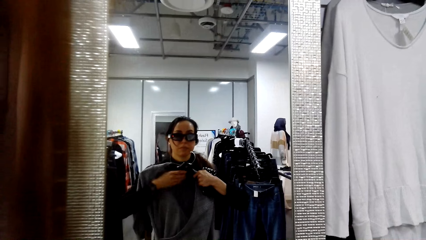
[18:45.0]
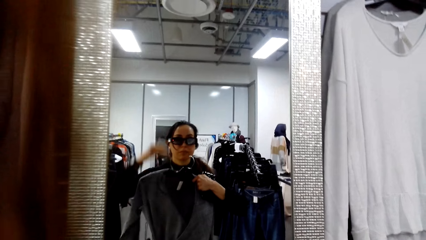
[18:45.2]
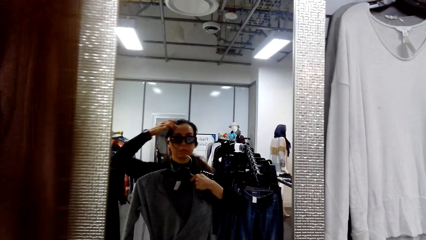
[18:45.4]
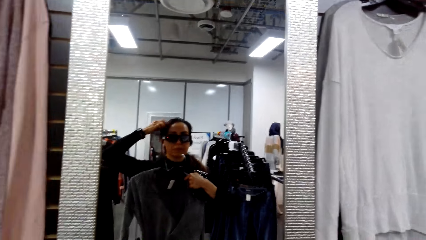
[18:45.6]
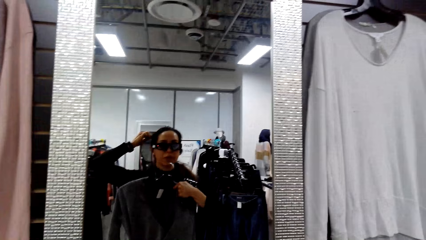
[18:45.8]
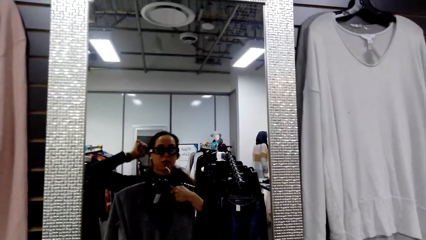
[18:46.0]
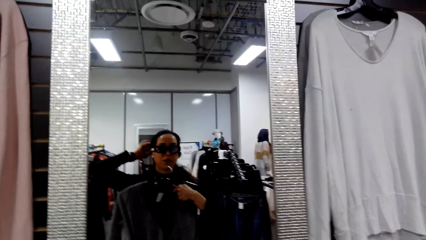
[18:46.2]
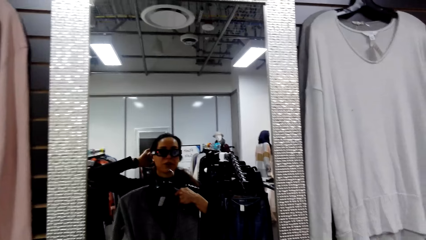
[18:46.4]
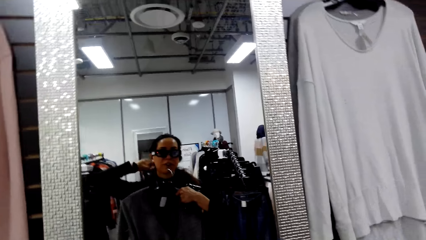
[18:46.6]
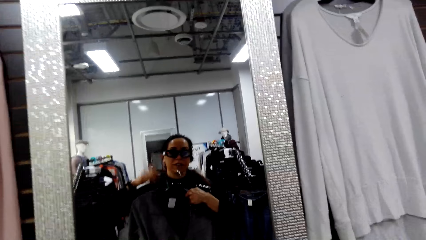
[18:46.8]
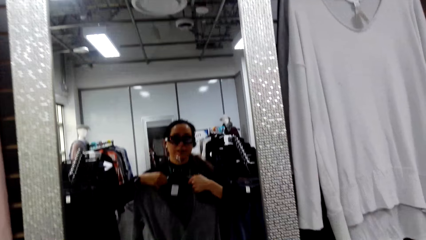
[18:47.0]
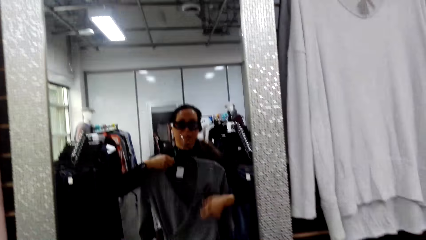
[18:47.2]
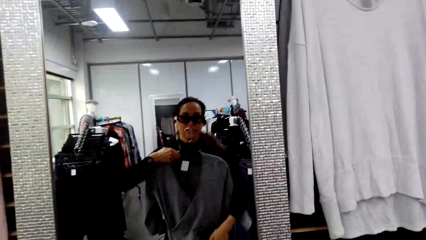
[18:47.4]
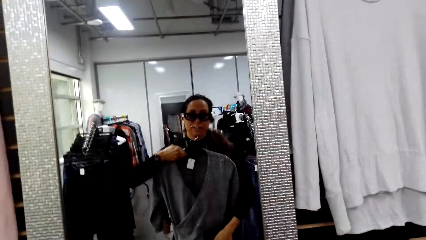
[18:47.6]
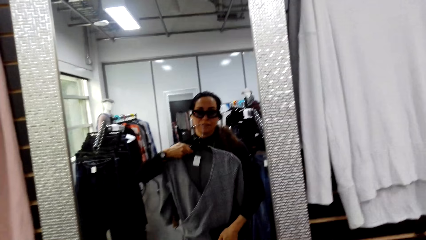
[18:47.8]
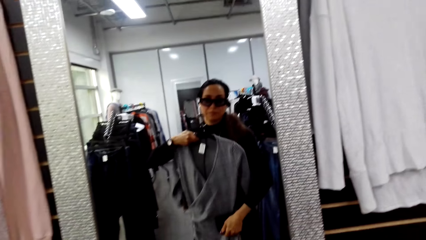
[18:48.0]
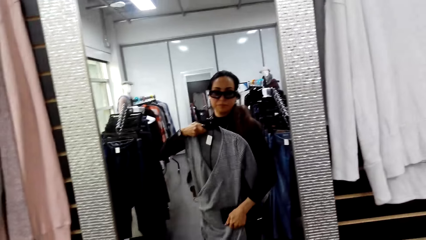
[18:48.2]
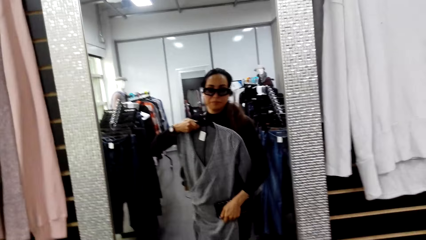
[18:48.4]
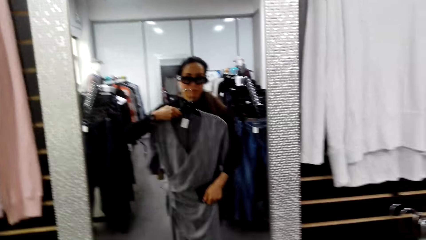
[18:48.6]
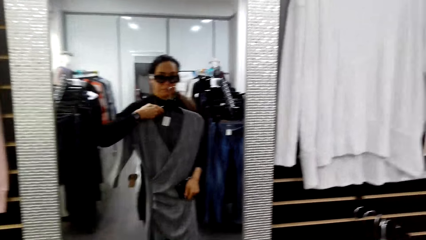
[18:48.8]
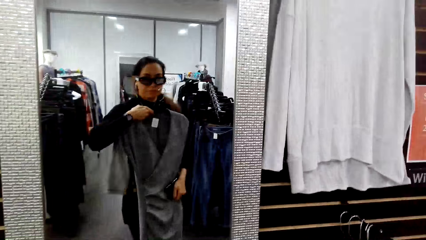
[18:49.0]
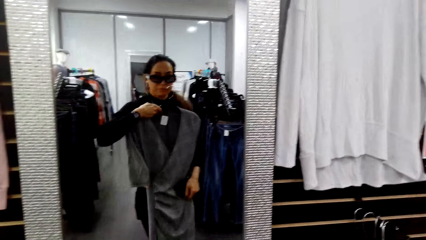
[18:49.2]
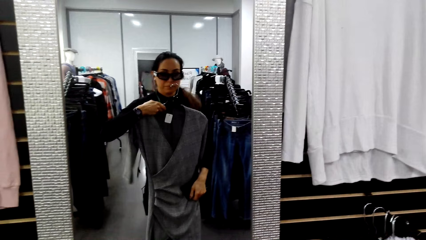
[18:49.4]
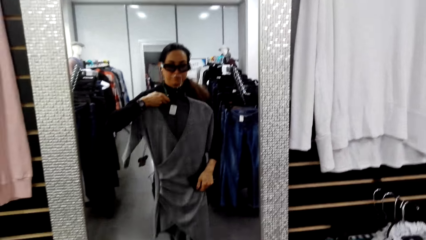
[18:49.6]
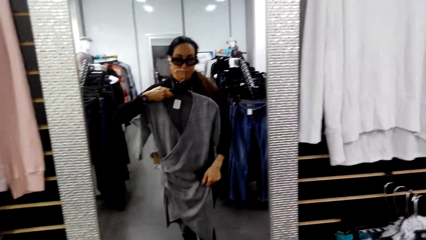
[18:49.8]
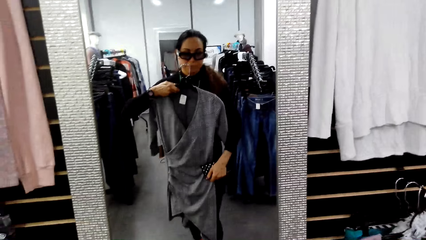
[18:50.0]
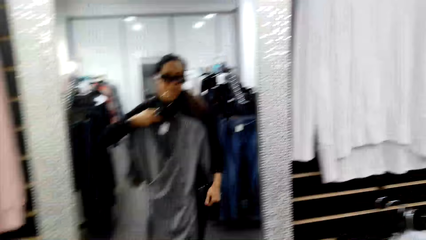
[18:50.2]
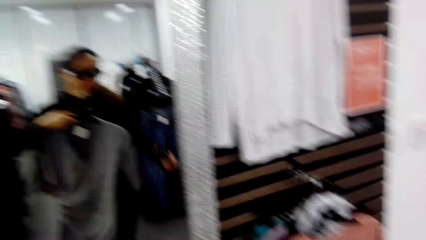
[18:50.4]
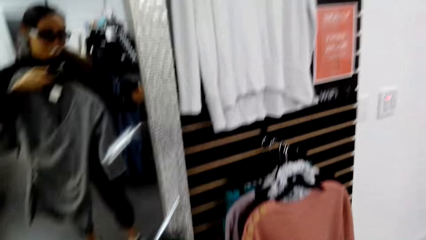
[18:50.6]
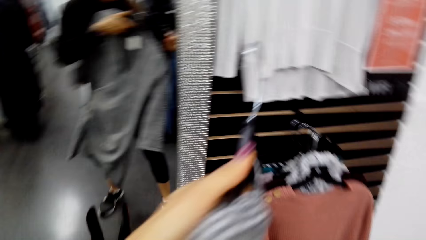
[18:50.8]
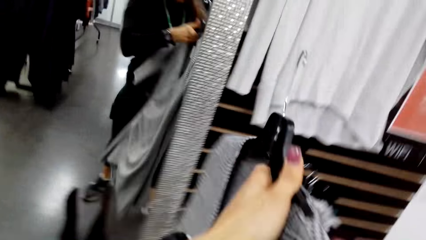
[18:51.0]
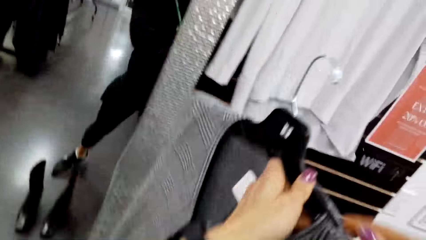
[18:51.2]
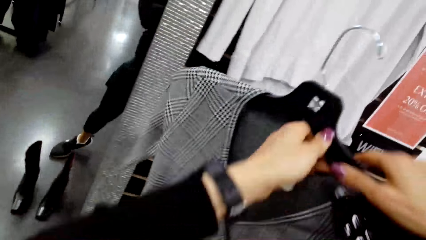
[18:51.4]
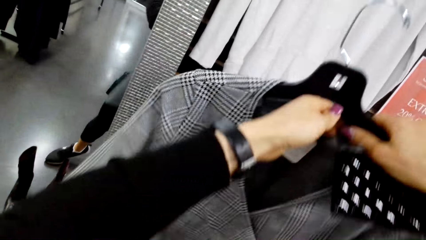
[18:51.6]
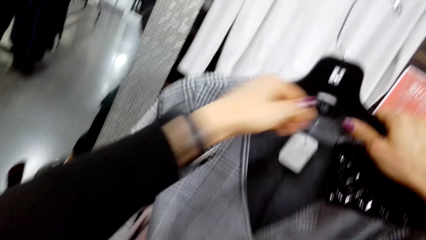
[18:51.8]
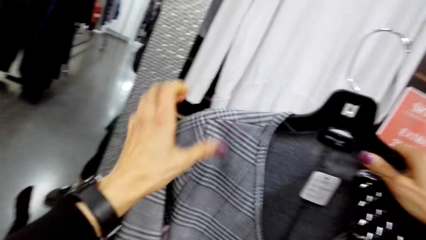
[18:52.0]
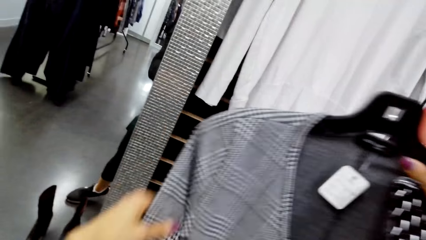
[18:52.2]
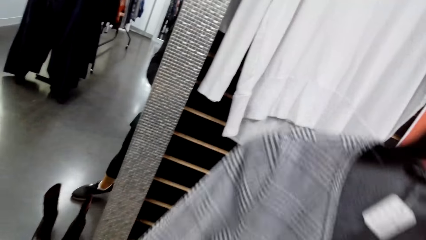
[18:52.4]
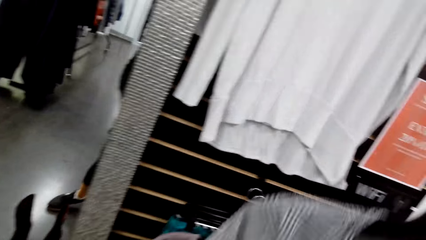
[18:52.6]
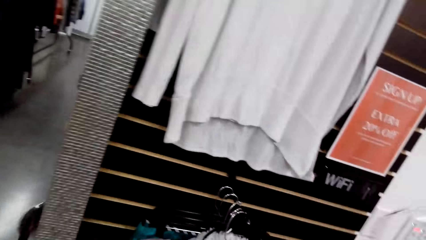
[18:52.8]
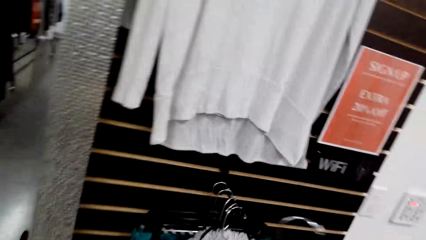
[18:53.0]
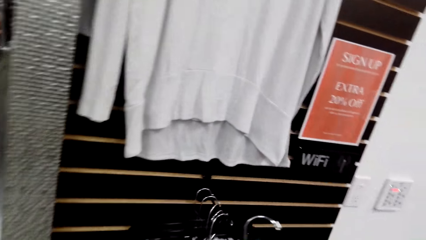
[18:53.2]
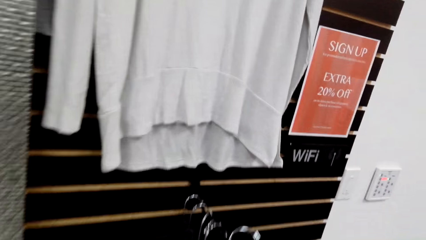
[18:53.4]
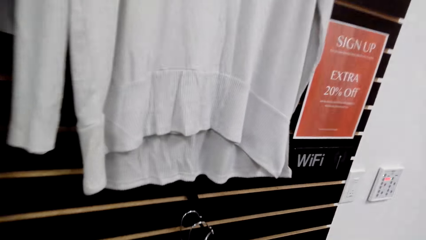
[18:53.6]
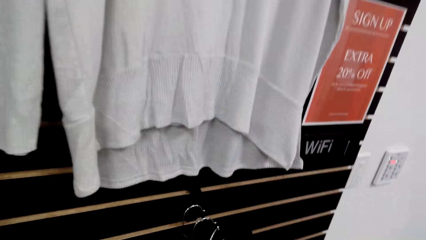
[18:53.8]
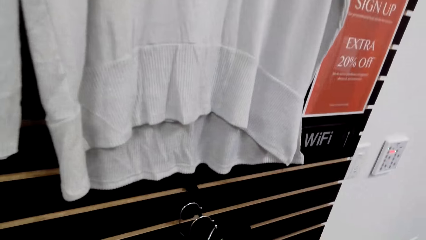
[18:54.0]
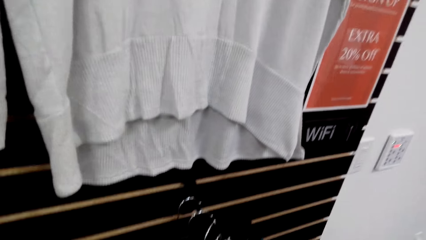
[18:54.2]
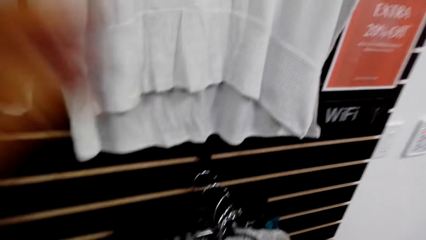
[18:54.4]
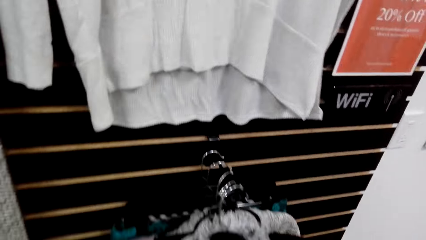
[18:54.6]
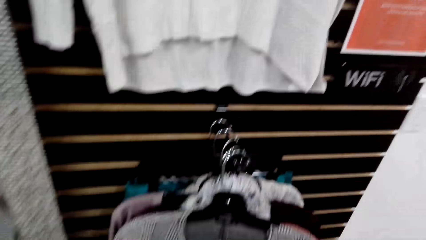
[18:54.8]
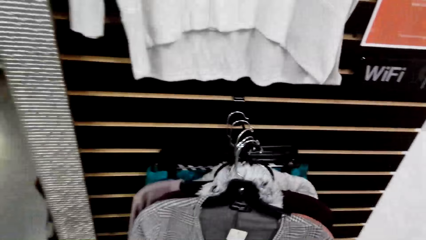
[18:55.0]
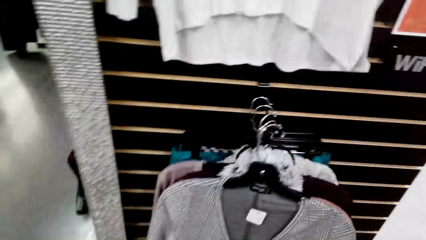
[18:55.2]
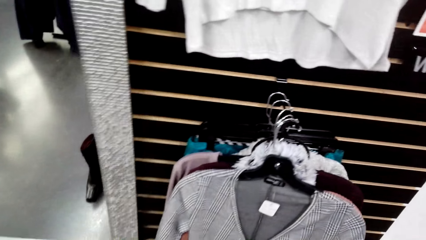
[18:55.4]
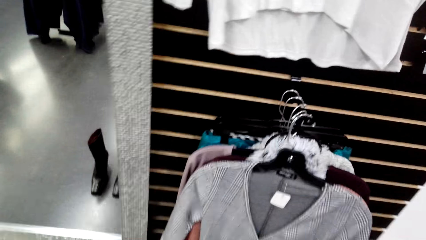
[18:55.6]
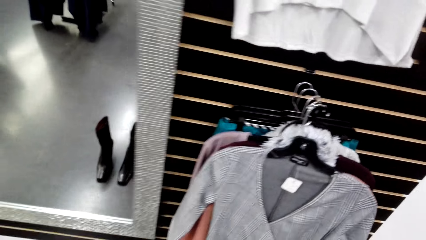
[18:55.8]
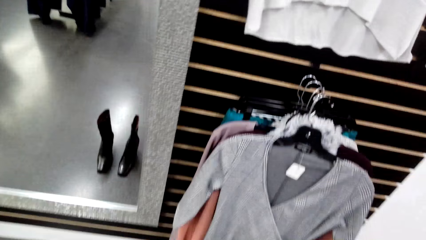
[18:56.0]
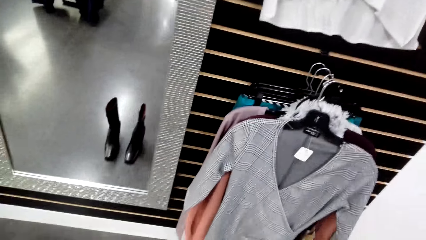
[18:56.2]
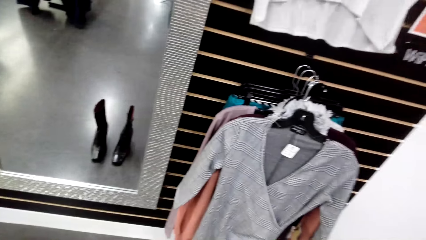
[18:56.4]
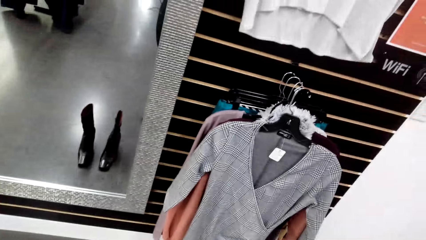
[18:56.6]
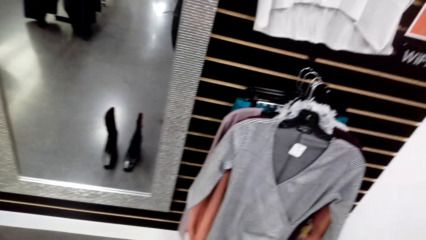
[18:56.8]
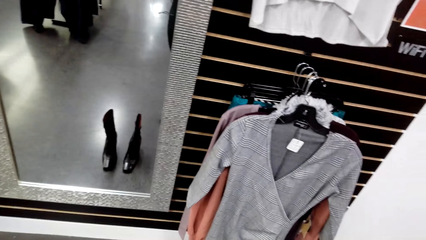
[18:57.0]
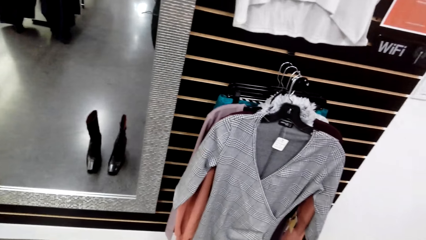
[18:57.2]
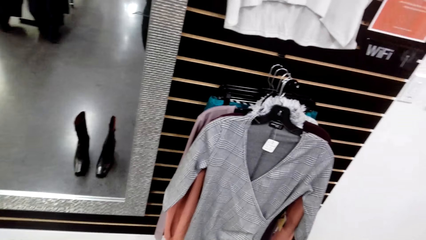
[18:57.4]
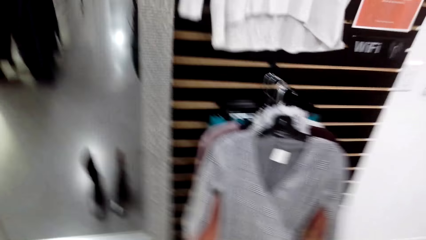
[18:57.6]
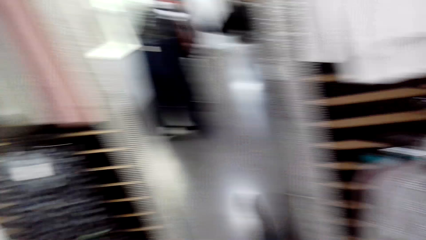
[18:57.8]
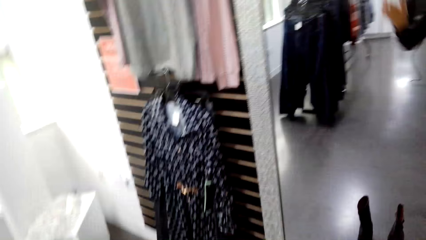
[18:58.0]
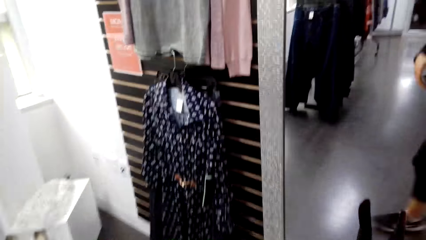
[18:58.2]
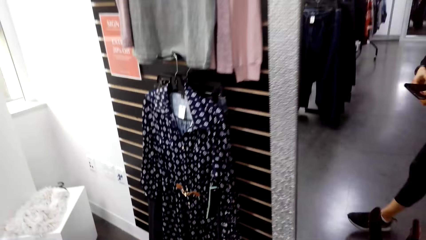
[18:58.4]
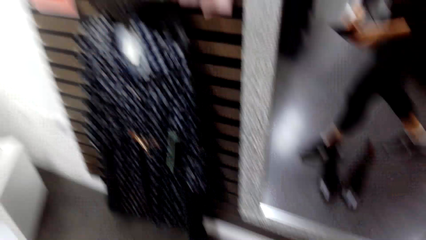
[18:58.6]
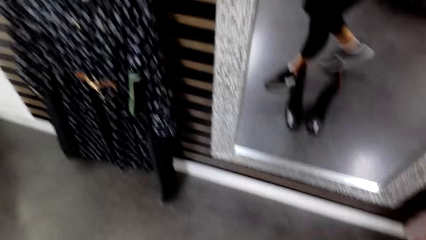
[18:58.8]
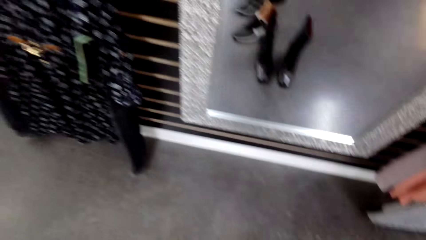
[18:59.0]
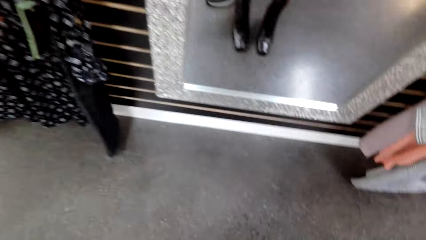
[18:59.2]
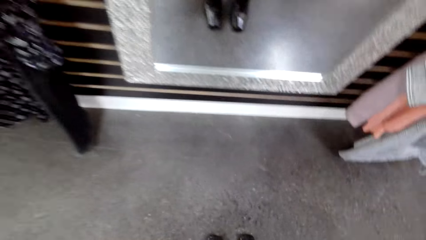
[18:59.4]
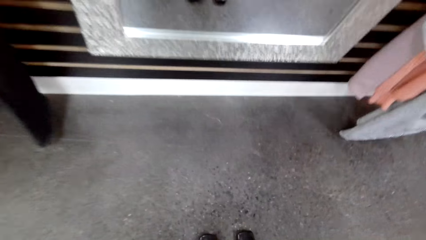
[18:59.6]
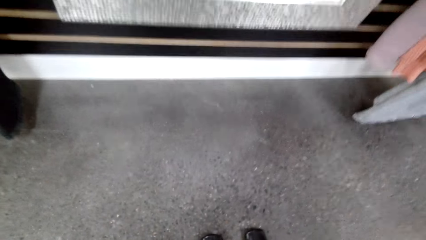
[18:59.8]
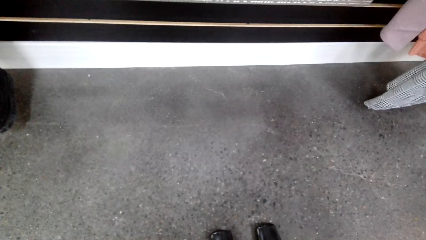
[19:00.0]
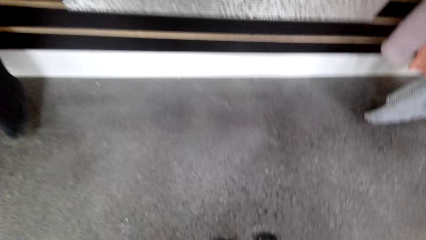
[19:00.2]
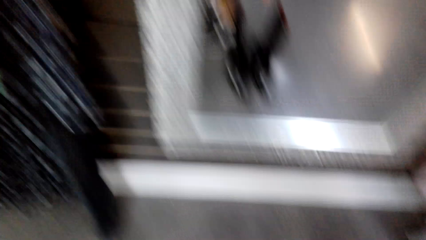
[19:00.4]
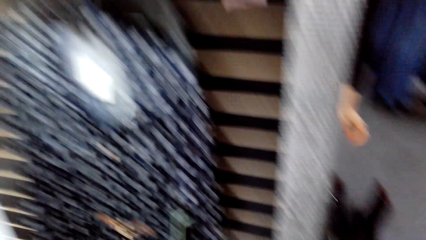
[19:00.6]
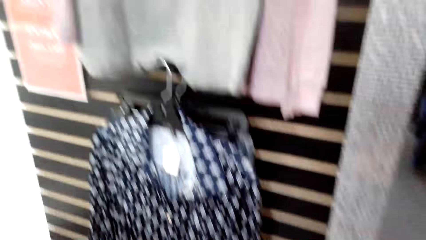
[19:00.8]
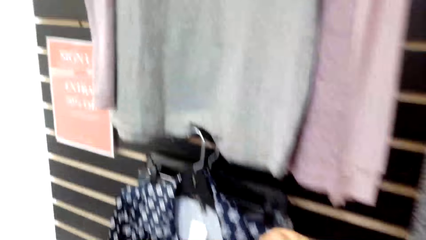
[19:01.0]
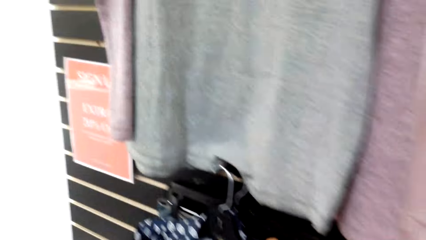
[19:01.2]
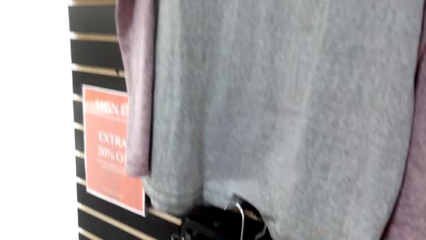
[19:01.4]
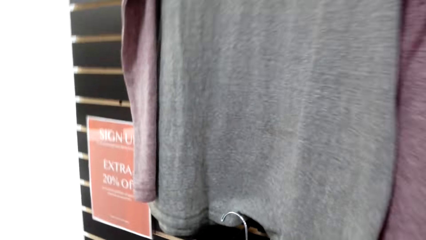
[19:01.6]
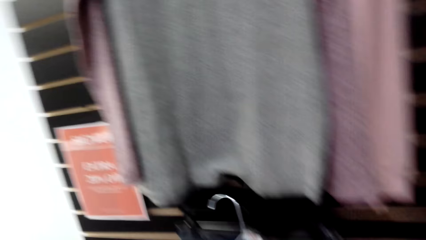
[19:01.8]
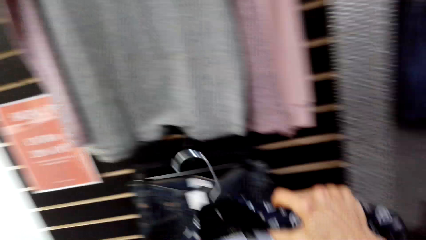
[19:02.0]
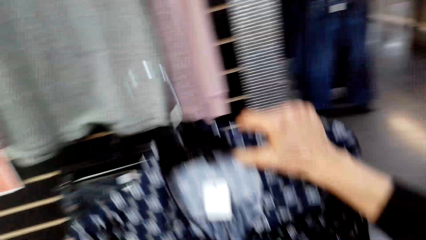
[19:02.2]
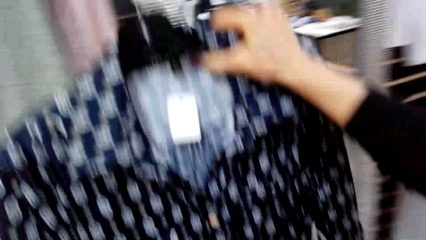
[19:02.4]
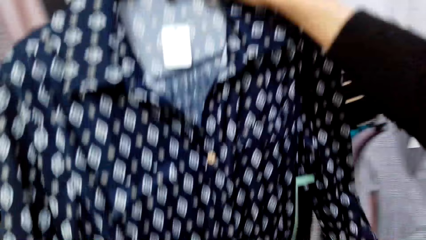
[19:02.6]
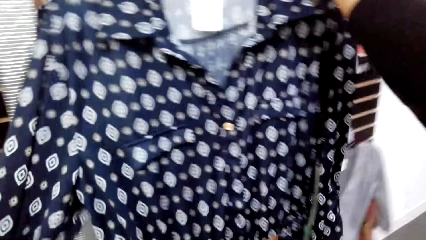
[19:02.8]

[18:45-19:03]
The camera wearer adjusts her hair. She talks. She adjusts the cloth. She hangs the cloth on the display rack. She walks in the supermarket. She picks a cloth from the clothes rack.
